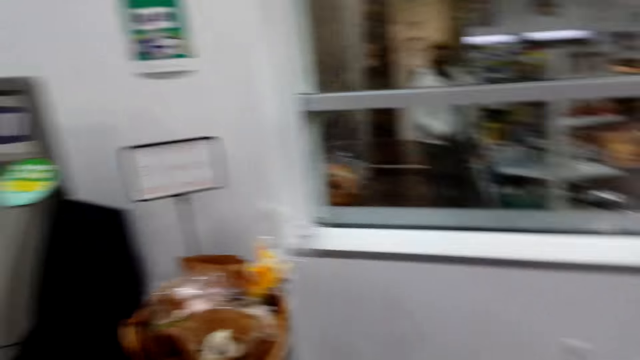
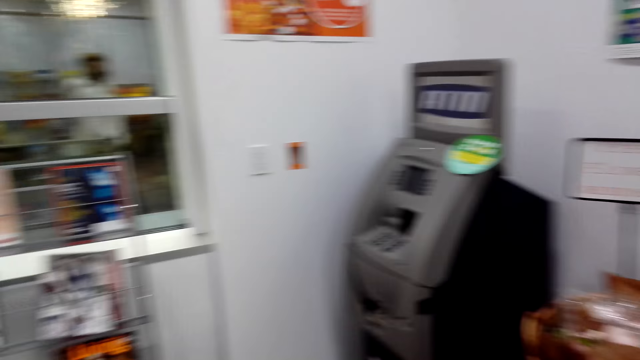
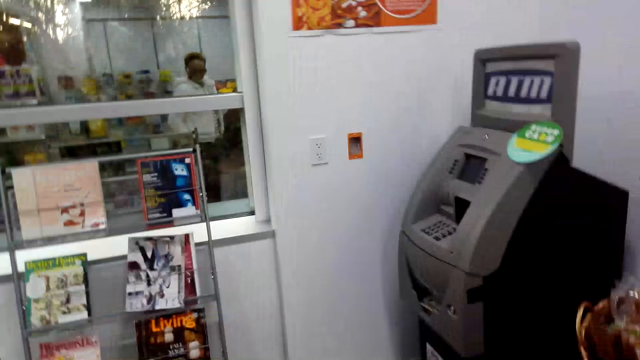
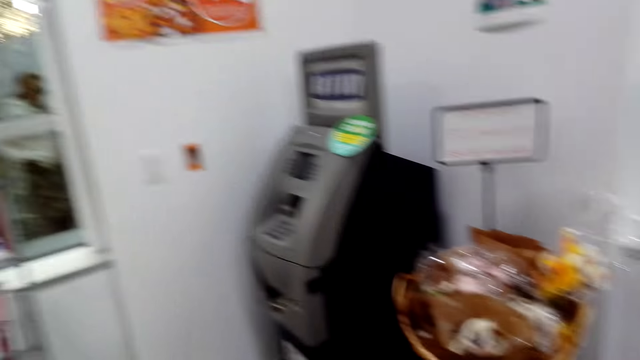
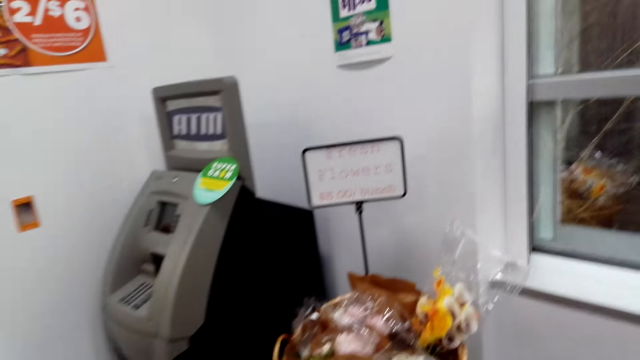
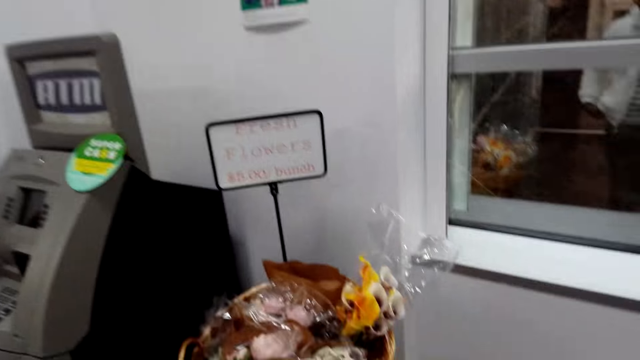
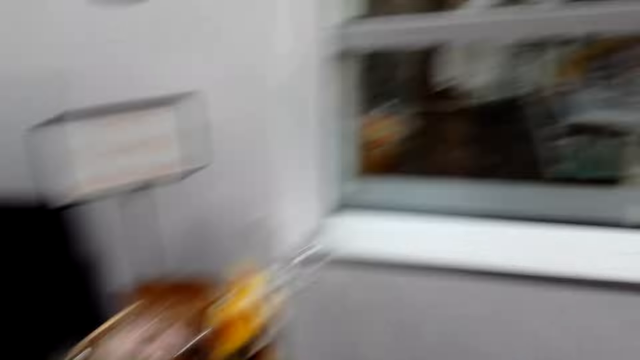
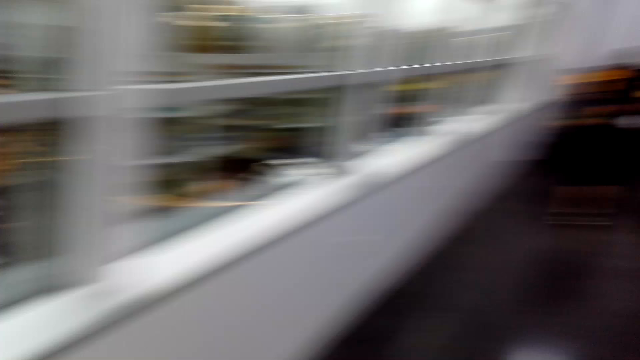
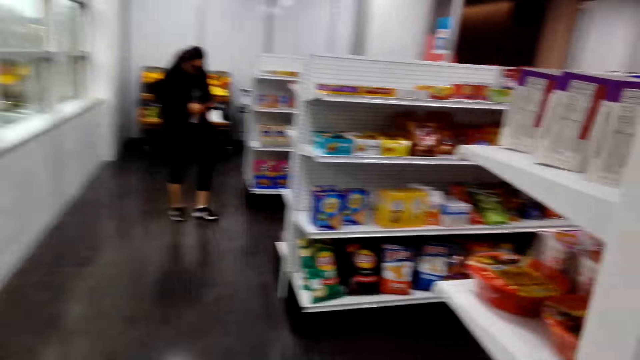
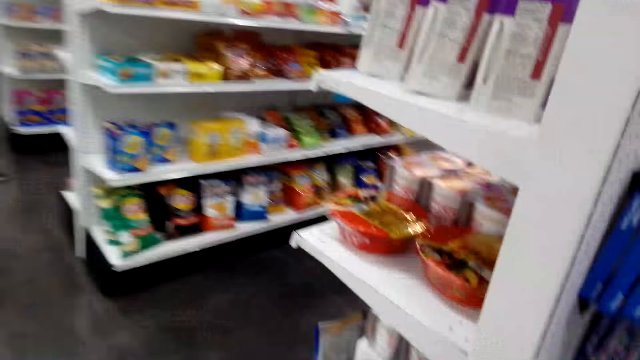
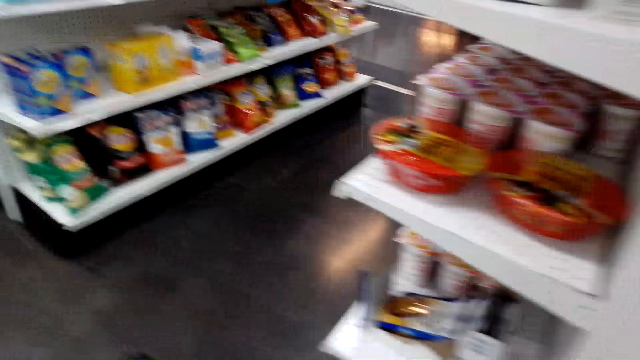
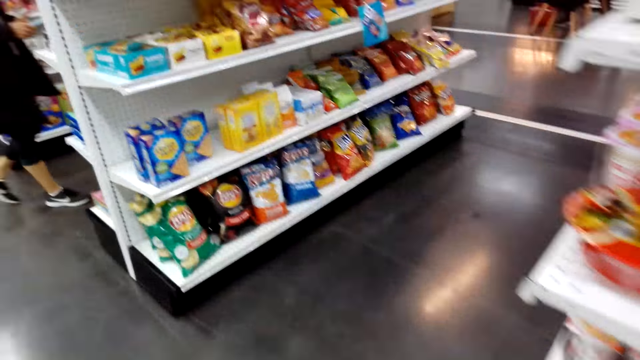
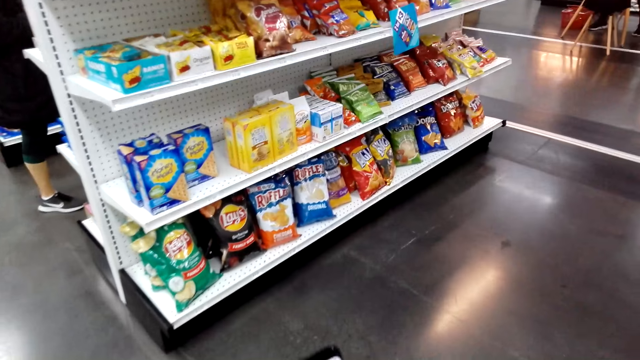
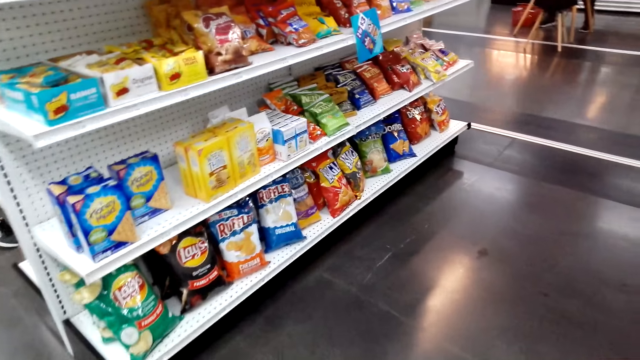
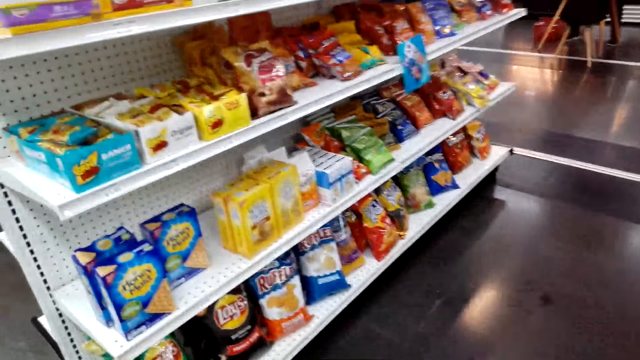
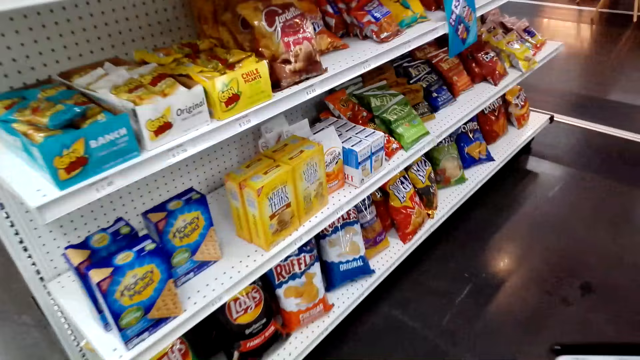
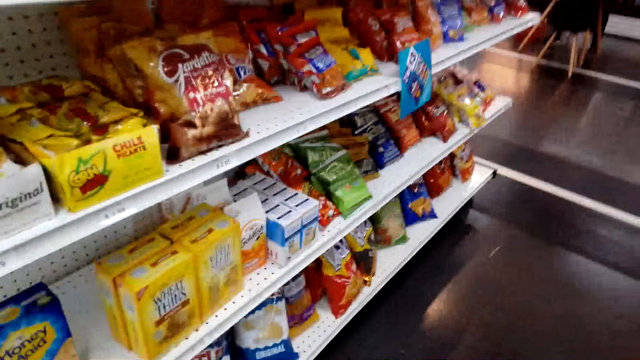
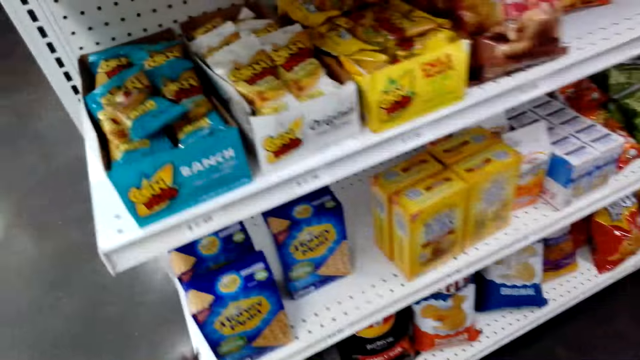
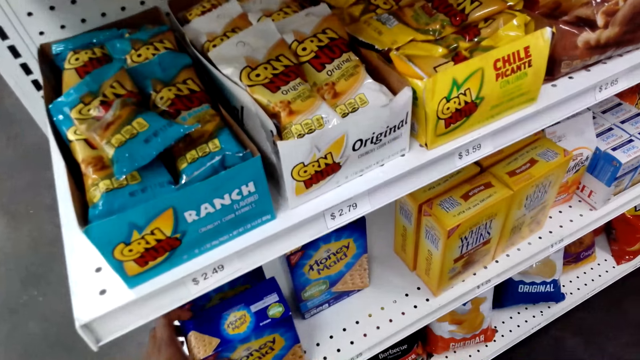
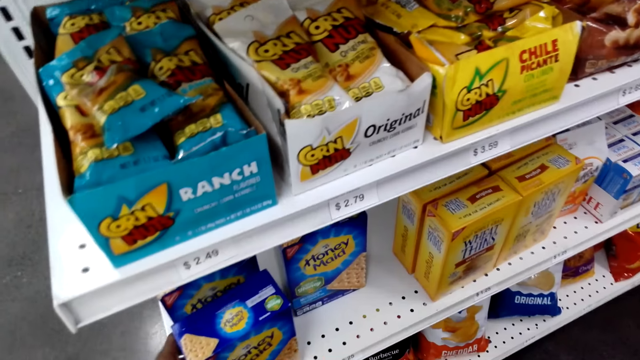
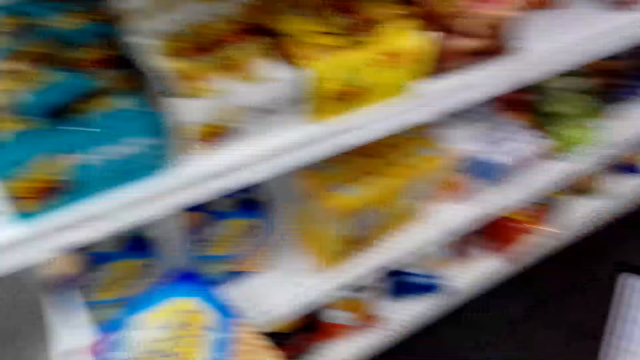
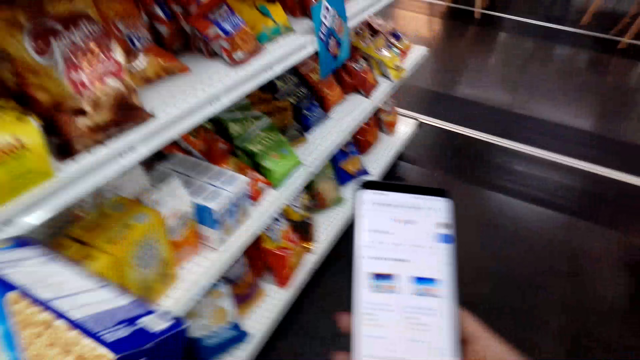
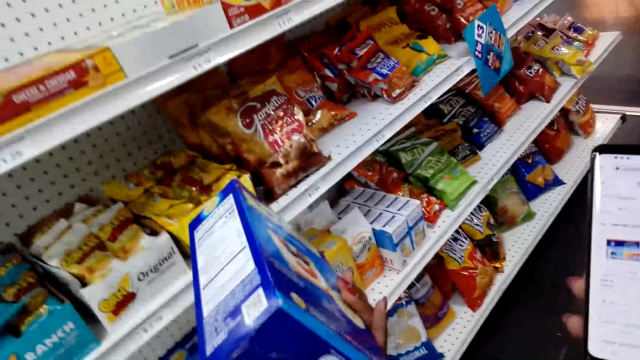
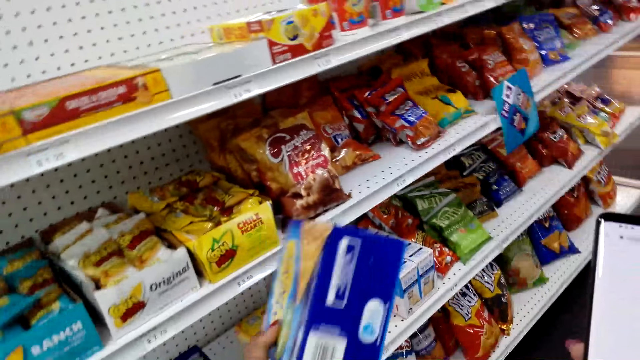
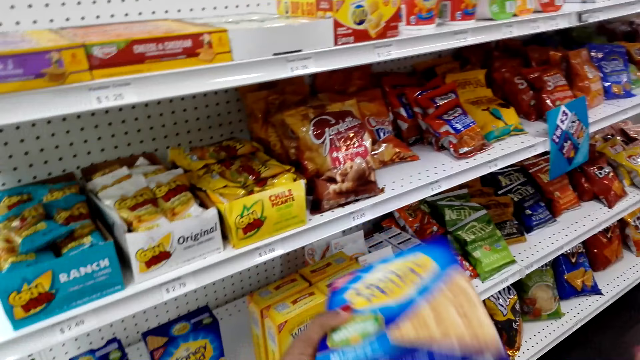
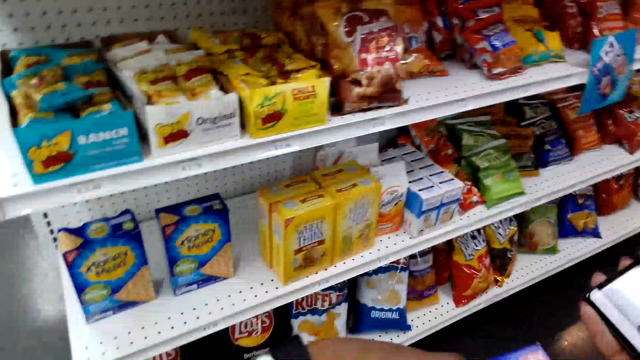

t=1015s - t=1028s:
The camera wearer moves around. They walk around. They pick up a graham cracker.

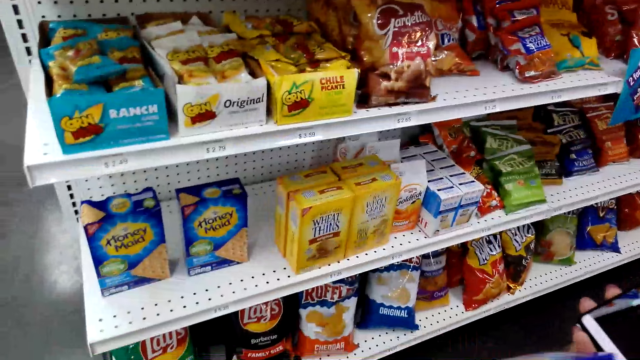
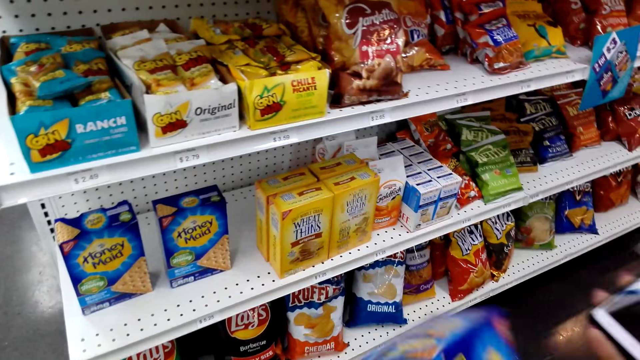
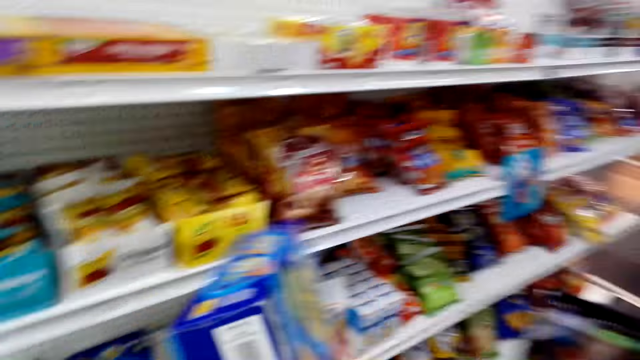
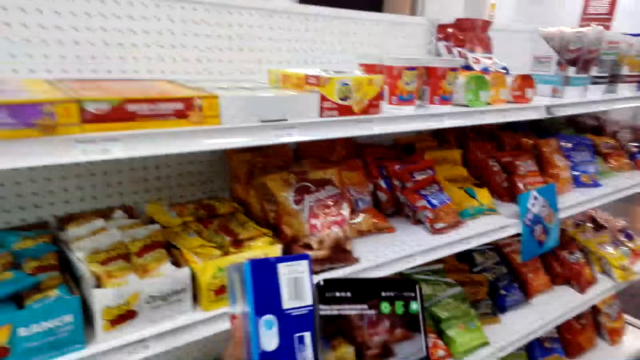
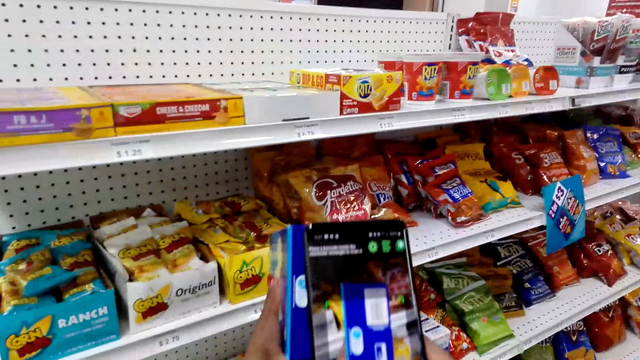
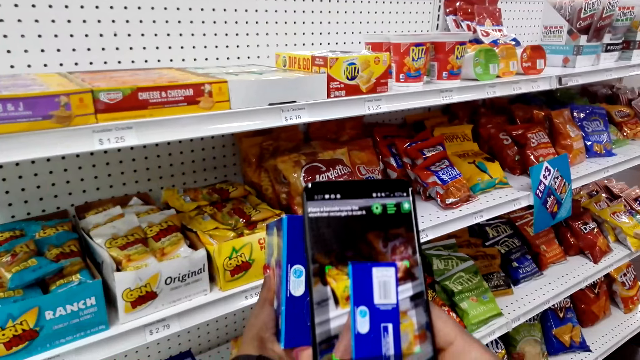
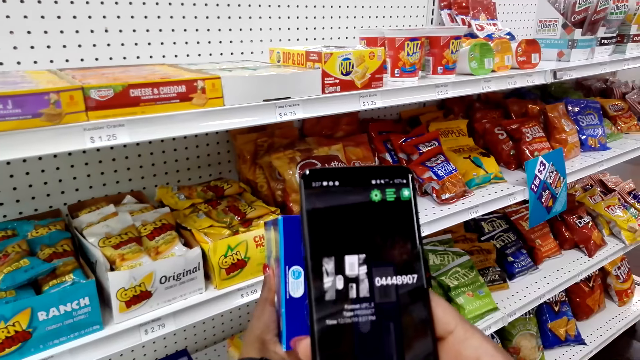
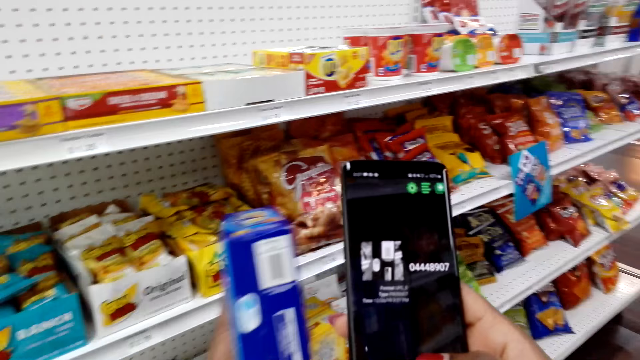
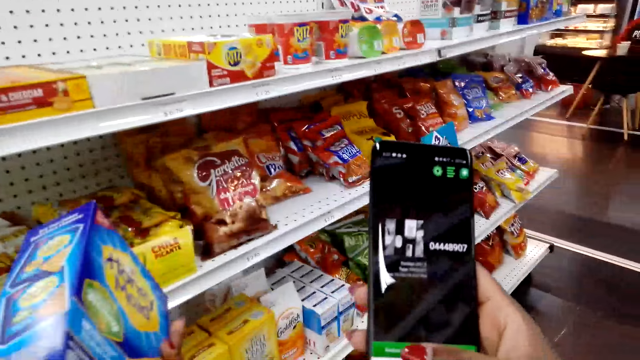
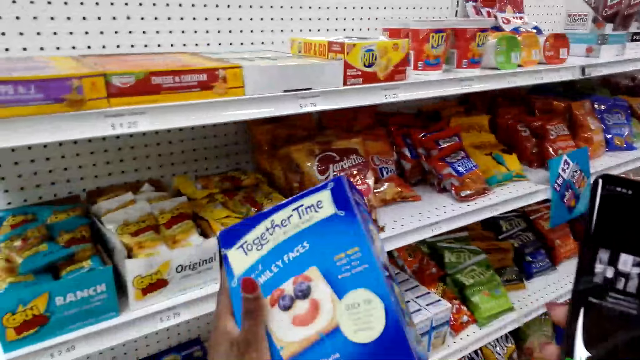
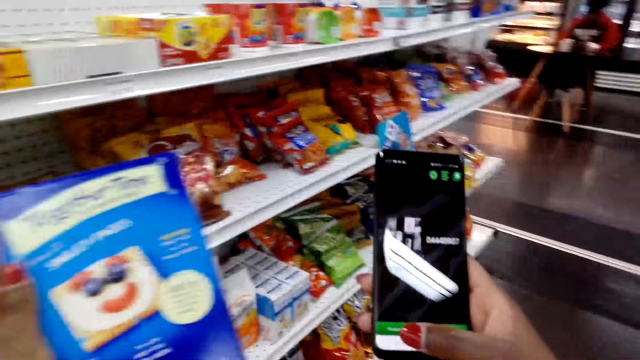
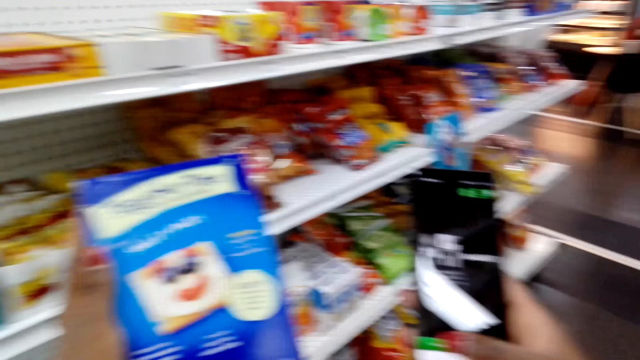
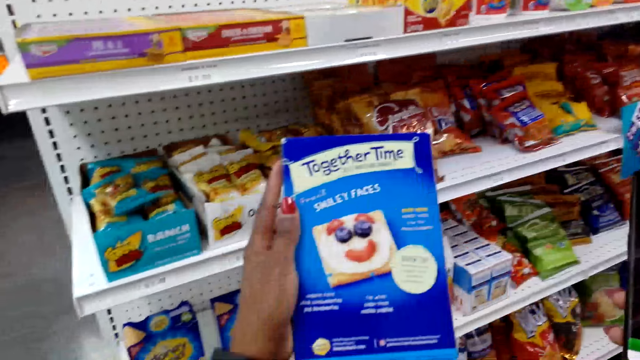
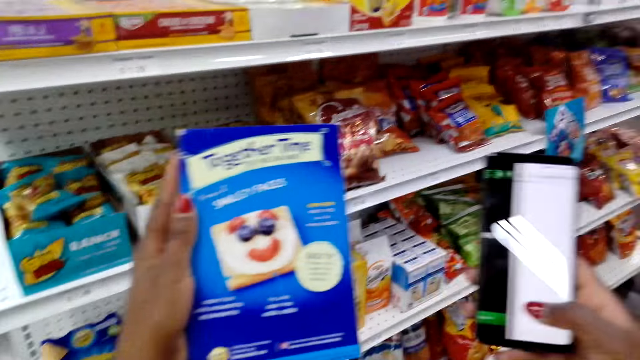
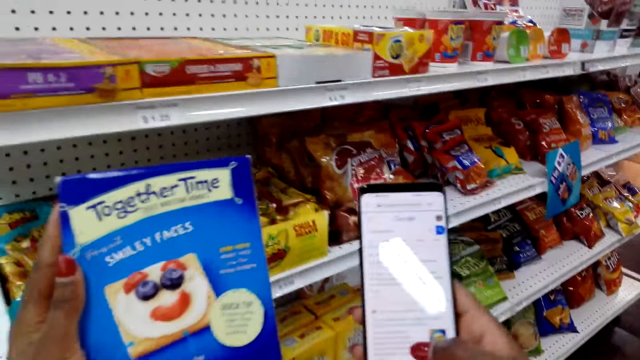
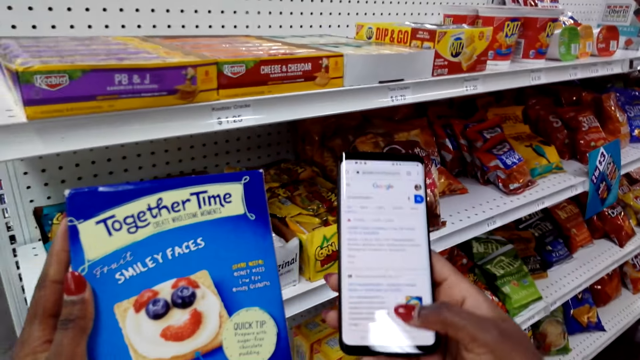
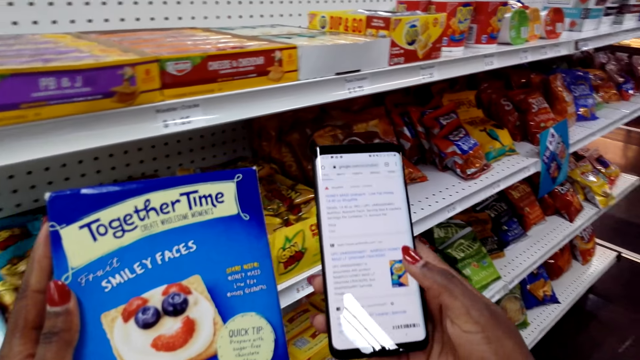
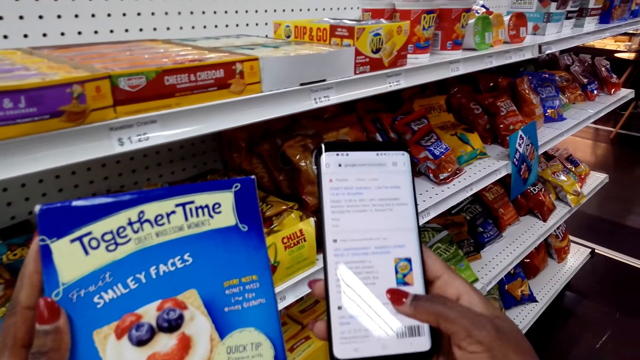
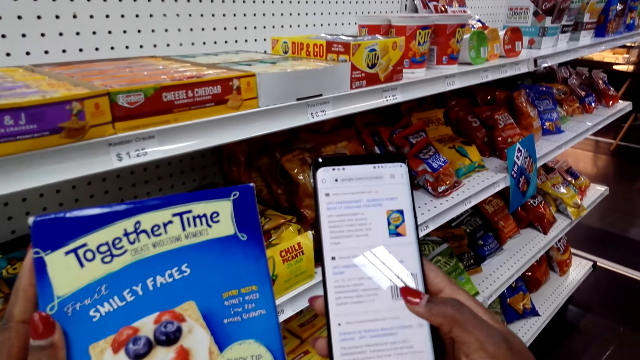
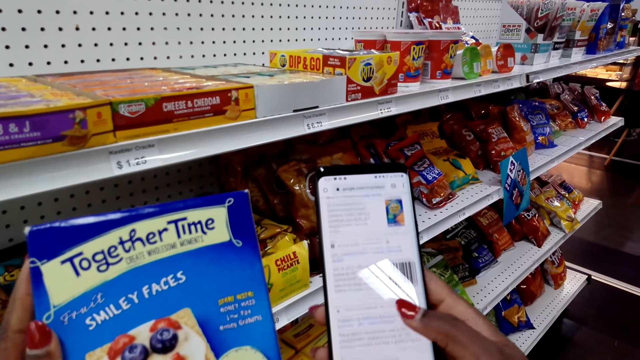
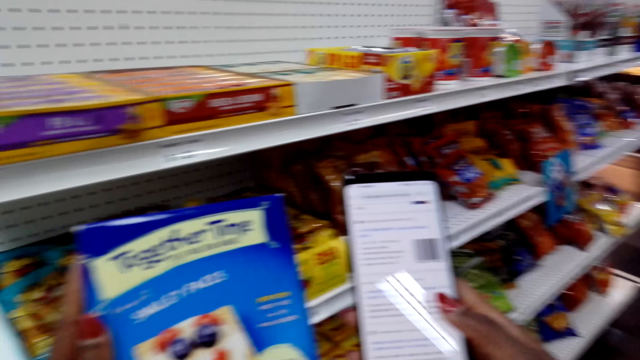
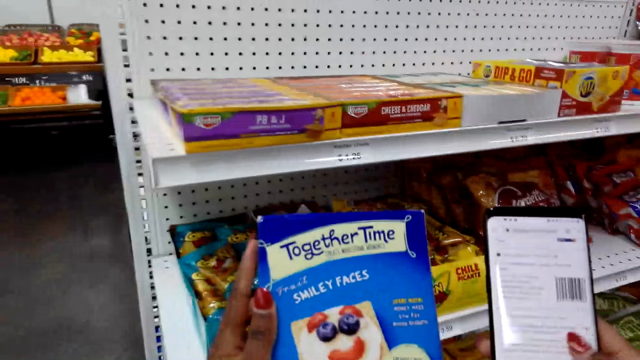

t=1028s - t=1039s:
The camera wearer takes a photo. They scan the codes on the graham crackers. They look at the graham crackers. They scroll the phone.
